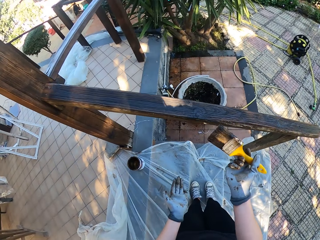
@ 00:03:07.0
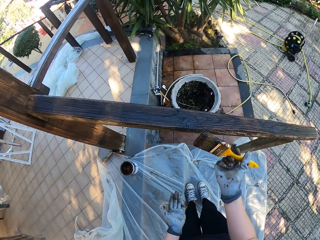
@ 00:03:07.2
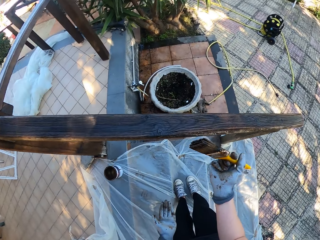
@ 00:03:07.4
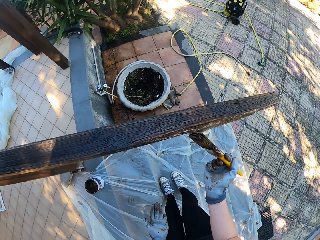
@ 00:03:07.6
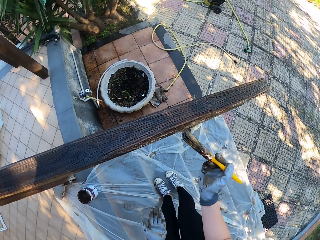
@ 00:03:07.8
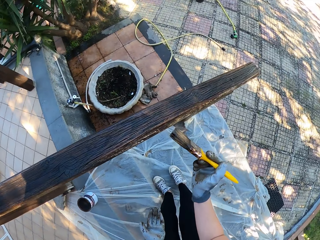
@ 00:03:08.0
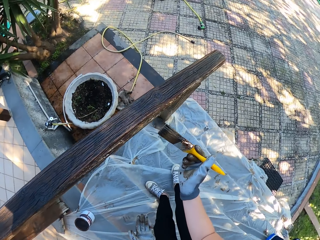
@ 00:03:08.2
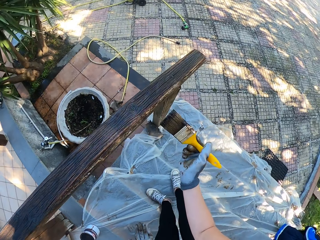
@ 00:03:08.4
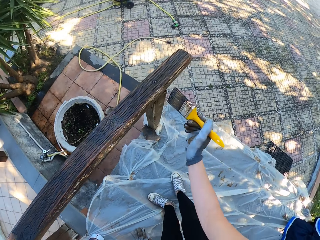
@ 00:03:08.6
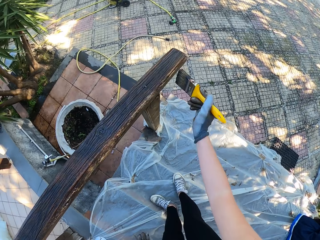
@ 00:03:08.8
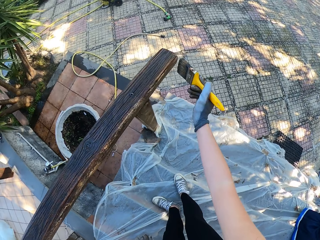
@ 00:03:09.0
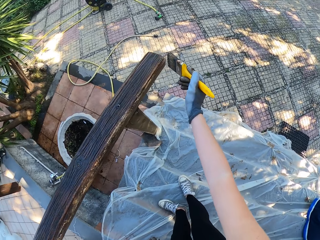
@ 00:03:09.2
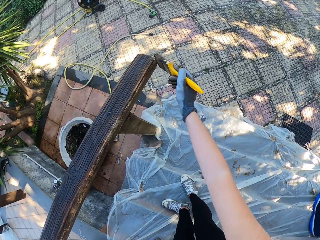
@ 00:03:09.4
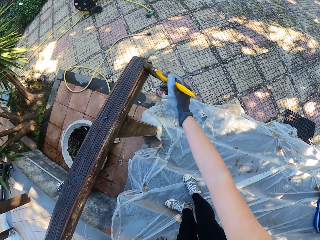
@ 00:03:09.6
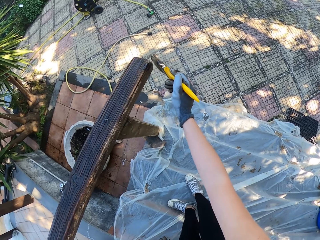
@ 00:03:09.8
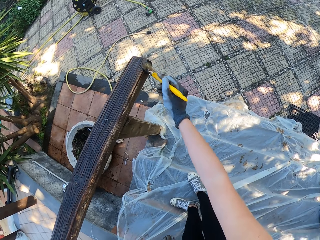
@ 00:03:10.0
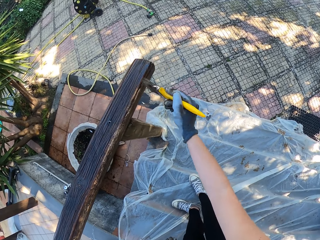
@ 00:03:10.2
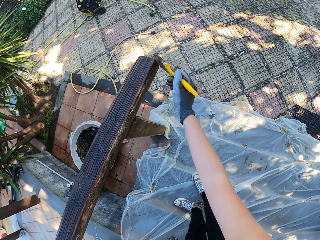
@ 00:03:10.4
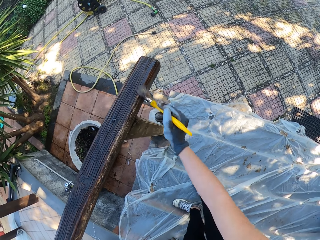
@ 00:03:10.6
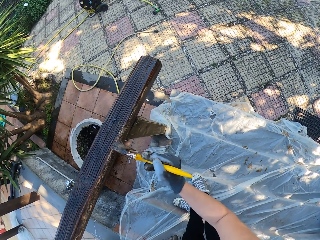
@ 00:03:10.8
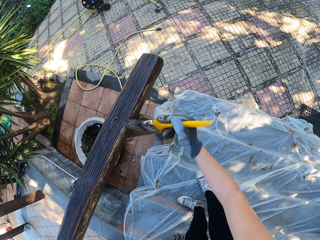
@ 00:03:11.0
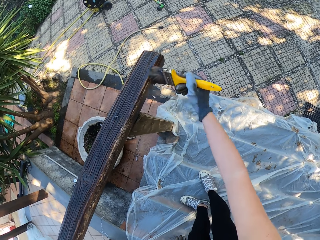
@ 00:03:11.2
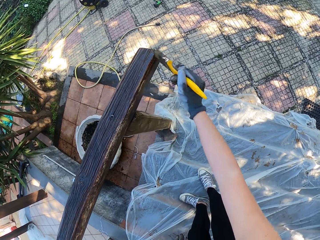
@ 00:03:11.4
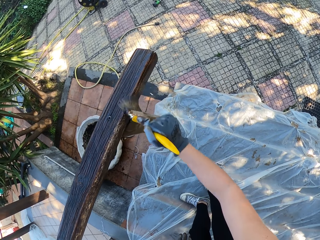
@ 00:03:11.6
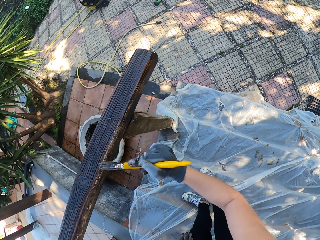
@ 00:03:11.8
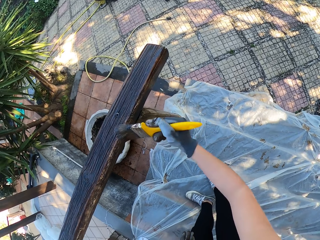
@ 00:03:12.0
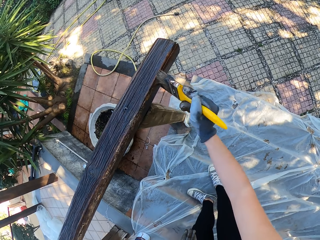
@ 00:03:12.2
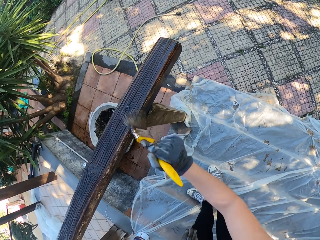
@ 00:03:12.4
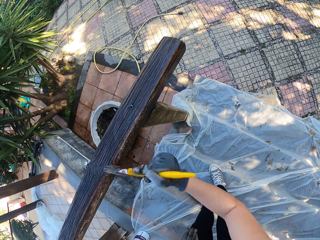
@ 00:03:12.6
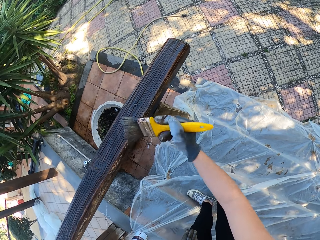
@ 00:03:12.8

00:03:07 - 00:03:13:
The camera wearer paints on the stair wood railing.

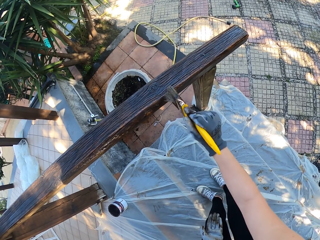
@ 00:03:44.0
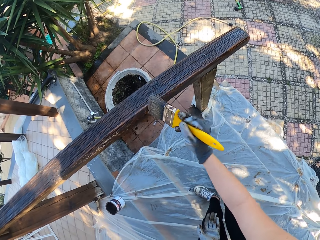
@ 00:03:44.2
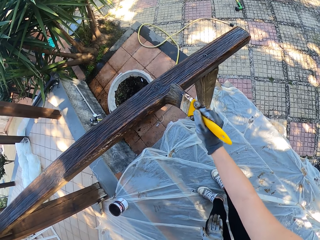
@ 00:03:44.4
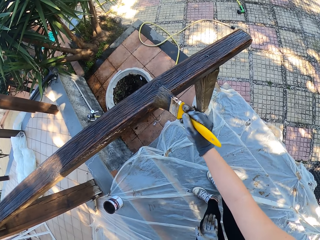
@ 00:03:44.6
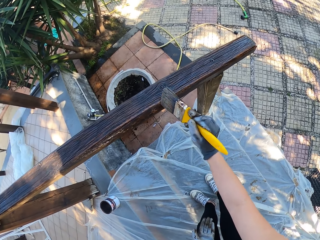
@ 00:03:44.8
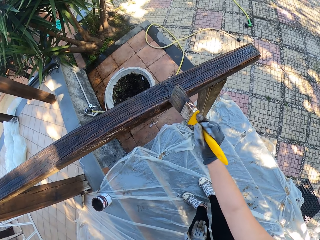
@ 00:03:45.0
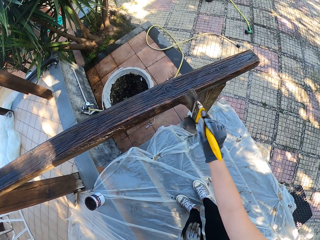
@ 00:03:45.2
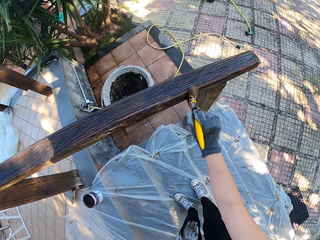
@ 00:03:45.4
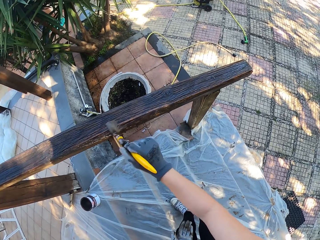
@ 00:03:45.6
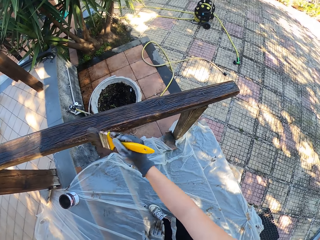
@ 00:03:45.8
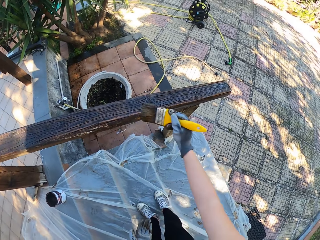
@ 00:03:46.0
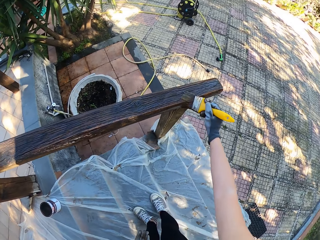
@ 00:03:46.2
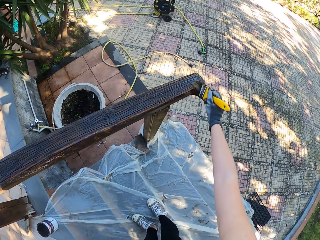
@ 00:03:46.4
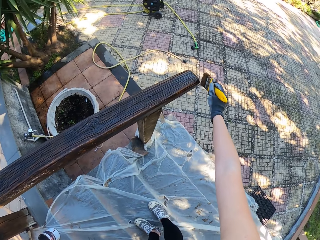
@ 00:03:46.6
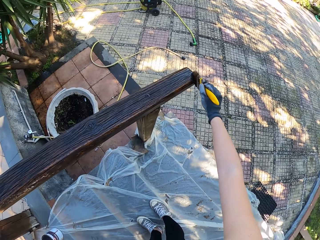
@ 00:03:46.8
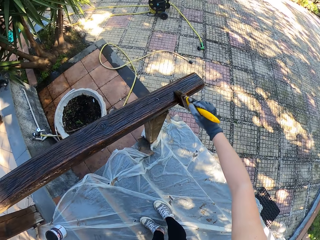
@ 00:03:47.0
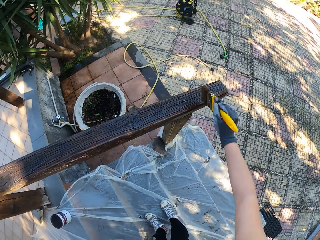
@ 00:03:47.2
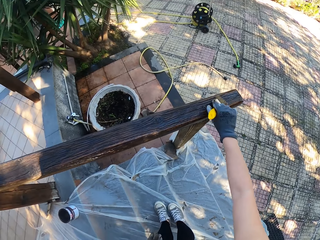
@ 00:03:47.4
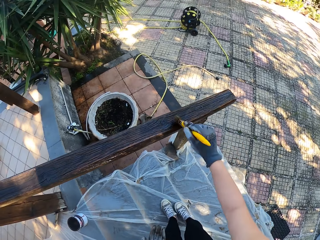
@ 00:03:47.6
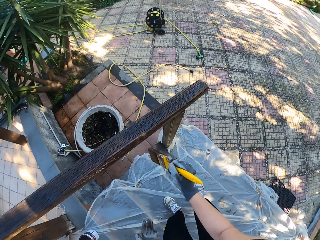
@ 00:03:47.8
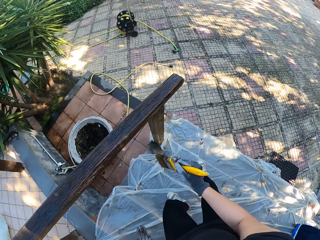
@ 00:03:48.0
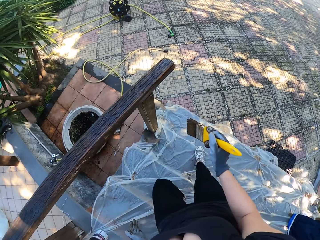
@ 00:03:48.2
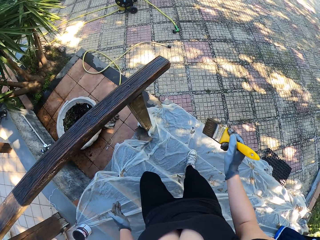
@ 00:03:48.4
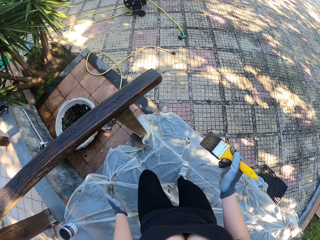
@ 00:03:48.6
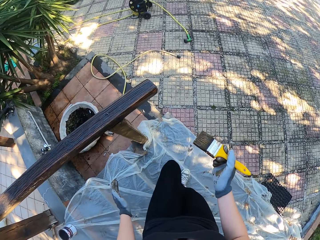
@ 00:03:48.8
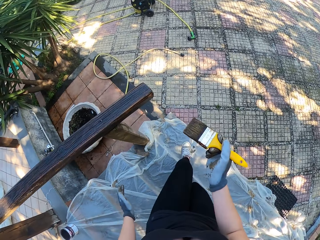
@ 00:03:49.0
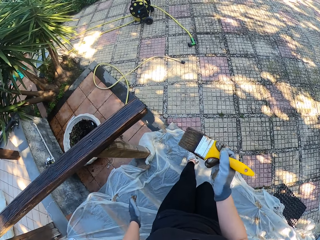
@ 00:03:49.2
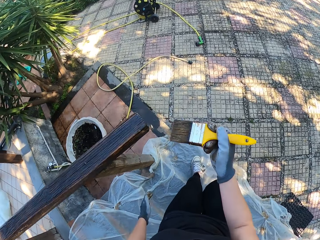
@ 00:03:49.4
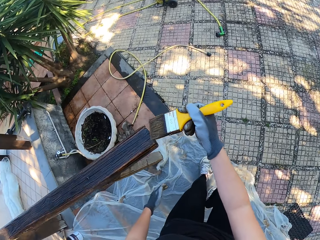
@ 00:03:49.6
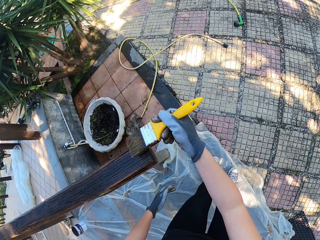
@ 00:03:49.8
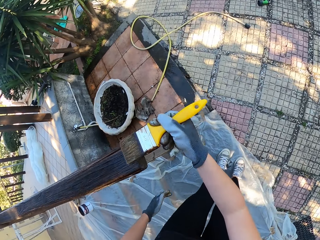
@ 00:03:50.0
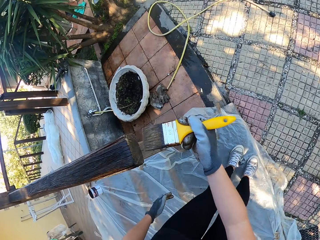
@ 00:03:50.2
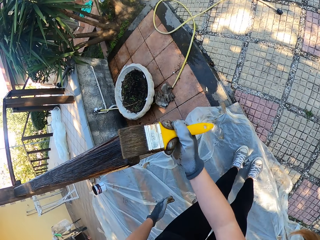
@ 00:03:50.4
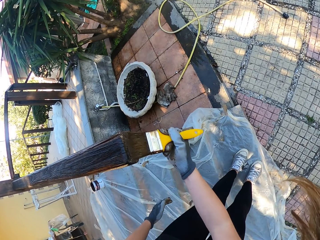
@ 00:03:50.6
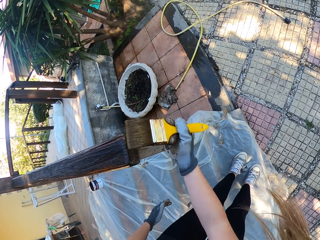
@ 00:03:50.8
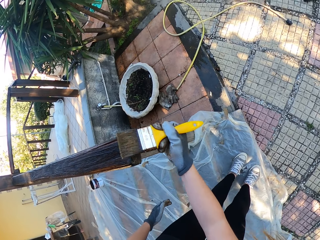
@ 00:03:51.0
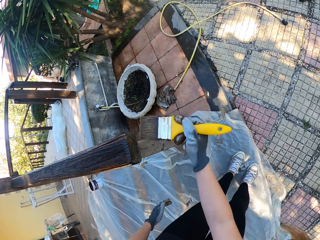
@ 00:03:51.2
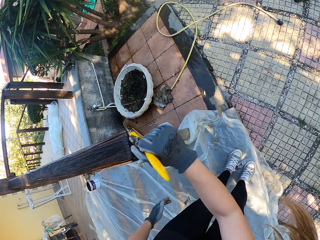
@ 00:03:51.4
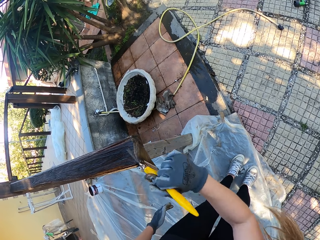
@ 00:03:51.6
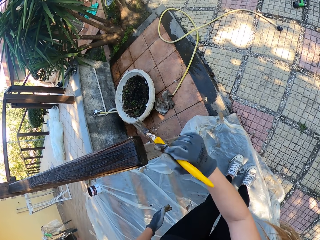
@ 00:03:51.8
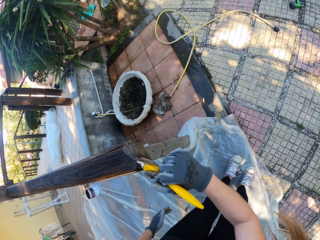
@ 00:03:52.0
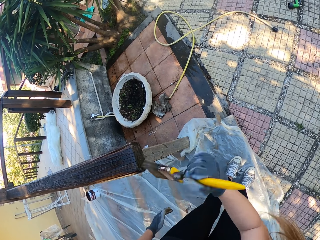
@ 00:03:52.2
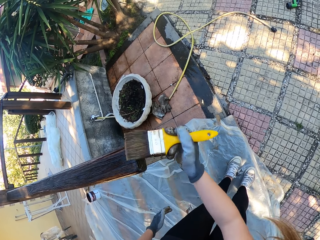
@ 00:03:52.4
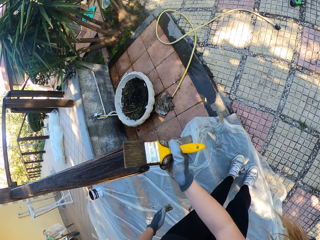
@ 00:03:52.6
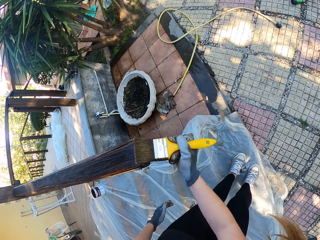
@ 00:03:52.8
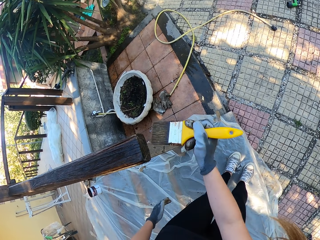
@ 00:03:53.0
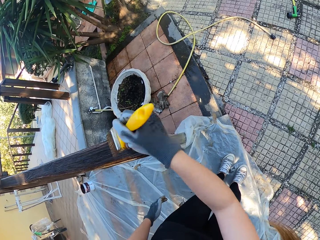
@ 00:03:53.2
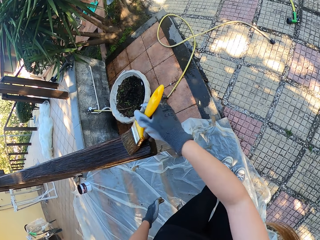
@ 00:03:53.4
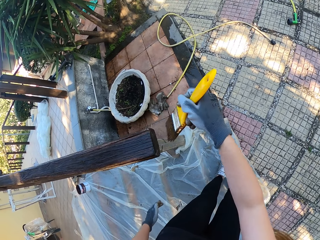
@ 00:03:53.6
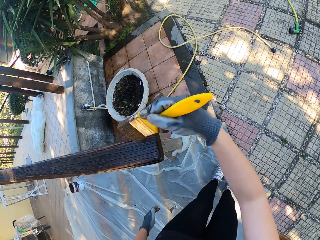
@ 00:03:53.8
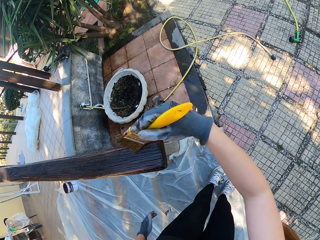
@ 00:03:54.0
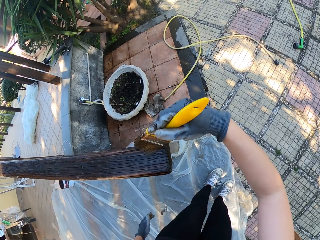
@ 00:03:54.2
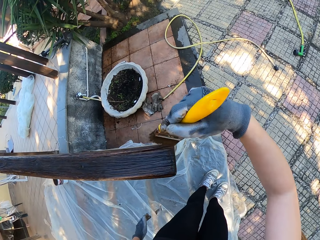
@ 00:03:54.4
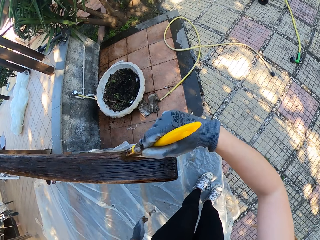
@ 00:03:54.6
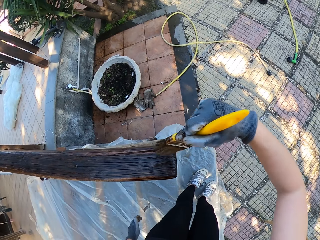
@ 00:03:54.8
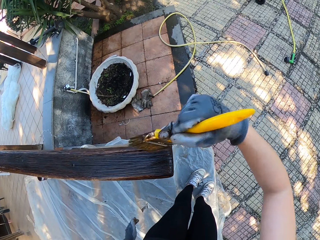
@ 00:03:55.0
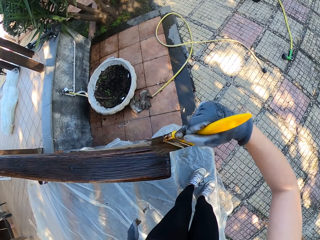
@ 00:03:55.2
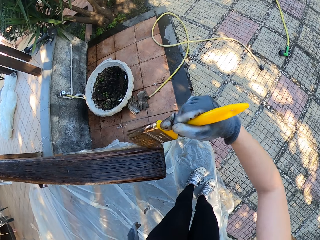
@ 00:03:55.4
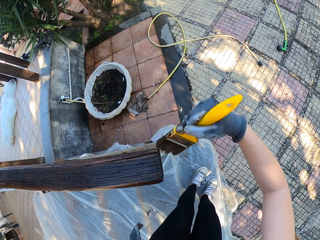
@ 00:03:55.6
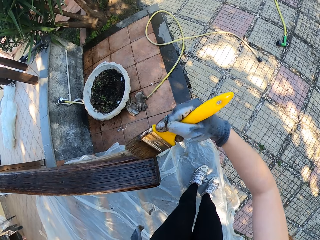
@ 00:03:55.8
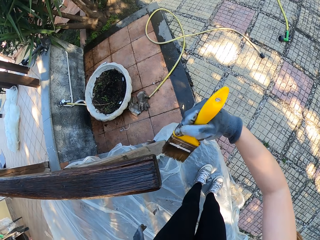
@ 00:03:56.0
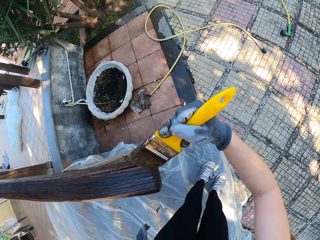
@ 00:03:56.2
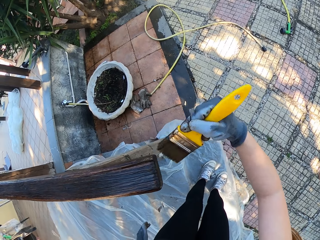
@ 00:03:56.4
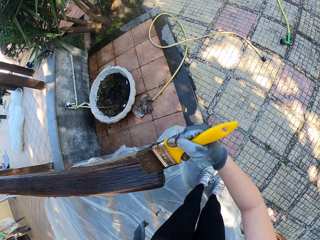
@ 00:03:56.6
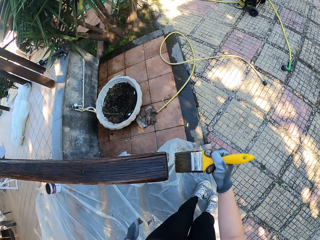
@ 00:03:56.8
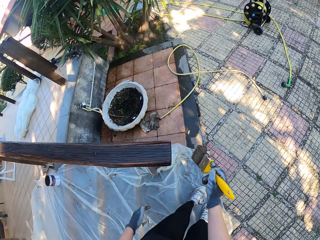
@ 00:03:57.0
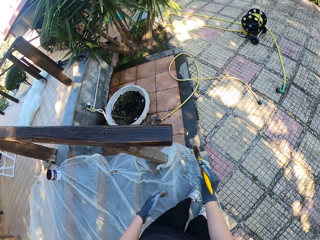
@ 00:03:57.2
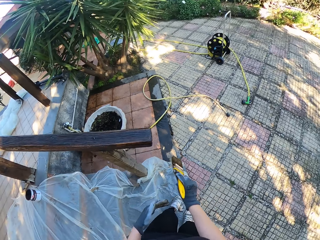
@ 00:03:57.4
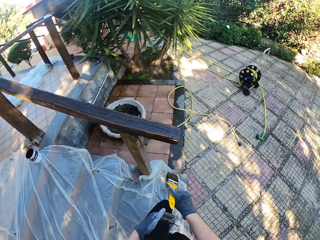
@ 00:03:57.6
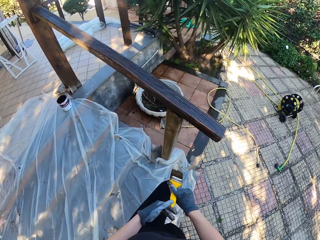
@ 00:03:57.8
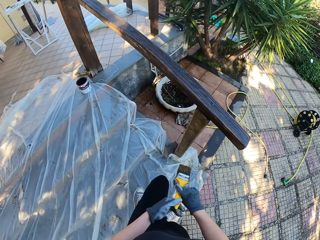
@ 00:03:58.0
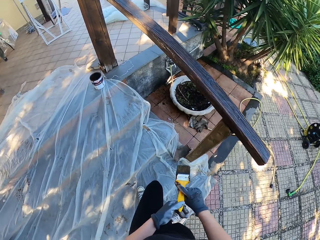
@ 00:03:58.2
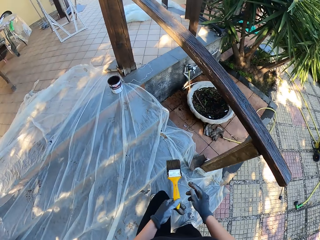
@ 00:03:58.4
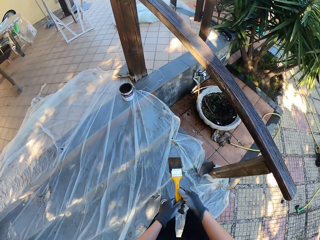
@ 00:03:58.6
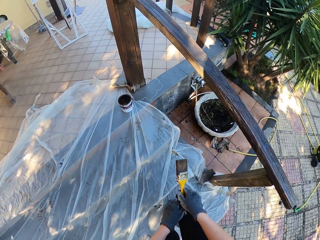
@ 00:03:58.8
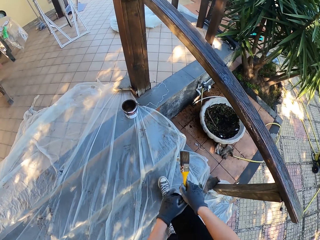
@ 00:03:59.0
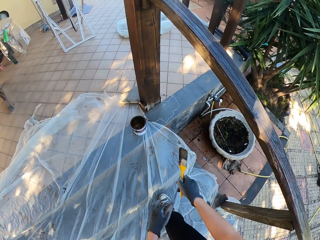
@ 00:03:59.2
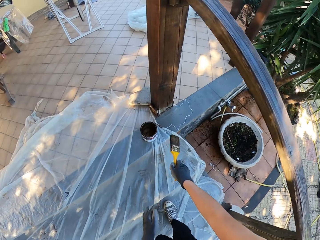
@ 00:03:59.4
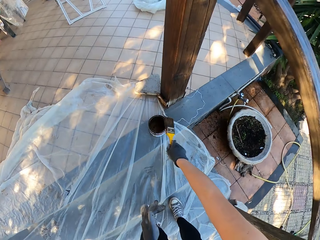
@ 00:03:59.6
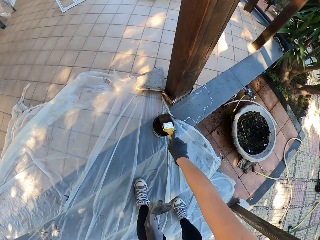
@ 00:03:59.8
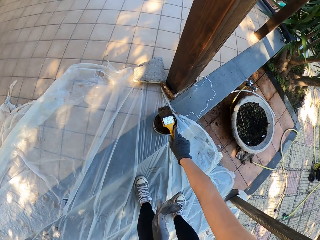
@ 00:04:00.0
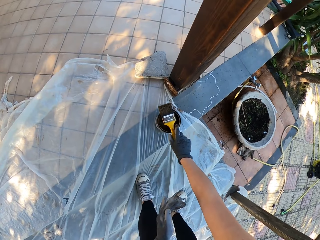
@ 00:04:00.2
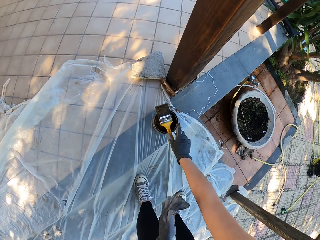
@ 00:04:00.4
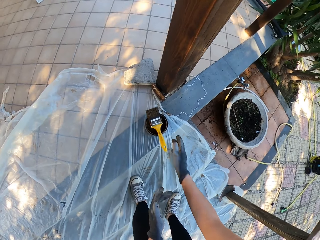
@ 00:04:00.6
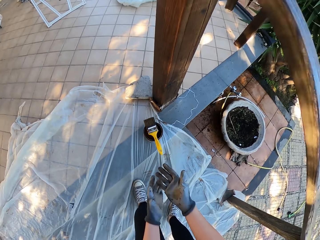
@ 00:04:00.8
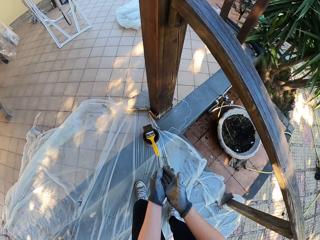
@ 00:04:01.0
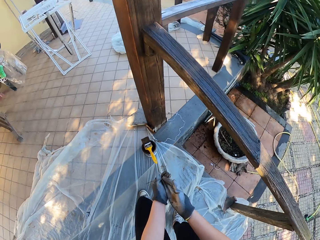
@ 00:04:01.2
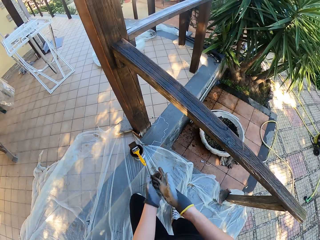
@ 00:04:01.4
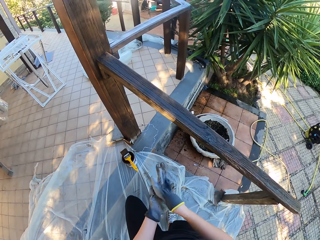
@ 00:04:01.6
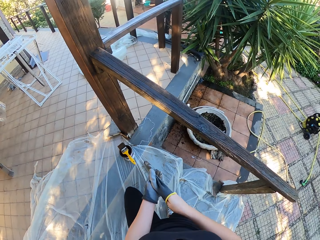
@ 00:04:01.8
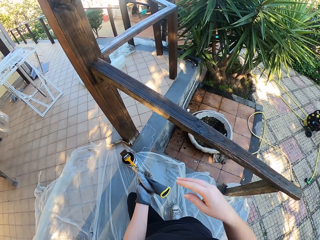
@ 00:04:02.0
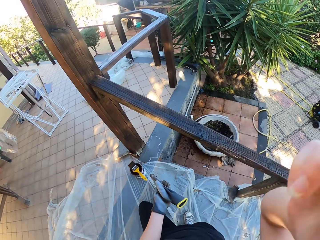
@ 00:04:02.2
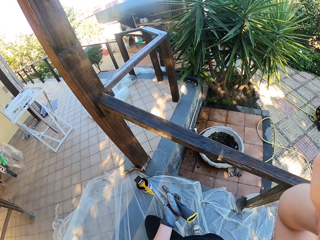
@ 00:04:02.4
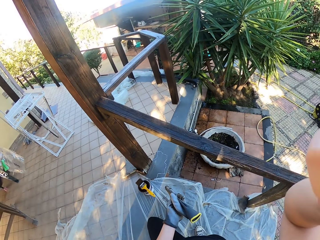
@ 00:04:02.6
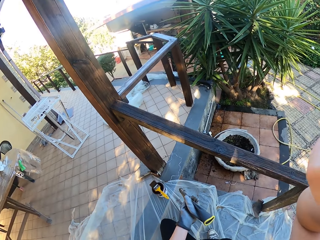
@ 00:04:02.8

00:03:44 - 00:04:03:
The camera wearer paints the rail. They walk around the stairs. They put the brush on the paint can. They remove the gloves. They hold the camera.
